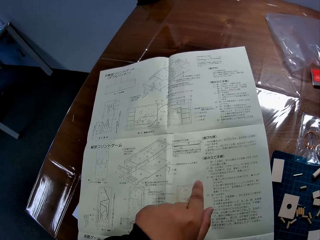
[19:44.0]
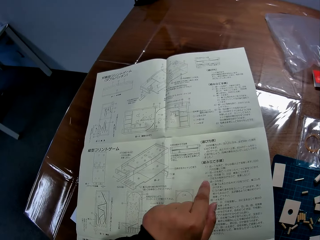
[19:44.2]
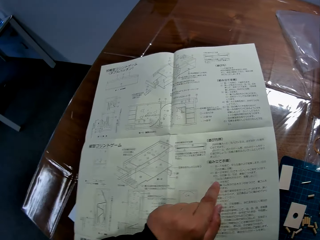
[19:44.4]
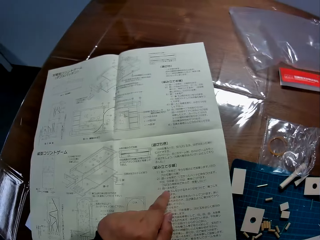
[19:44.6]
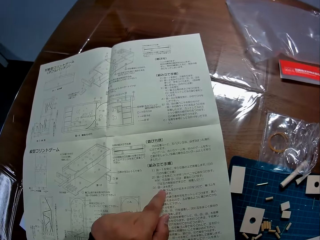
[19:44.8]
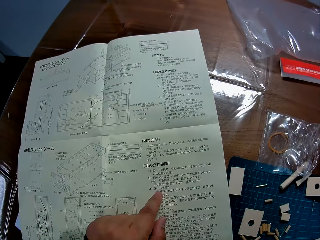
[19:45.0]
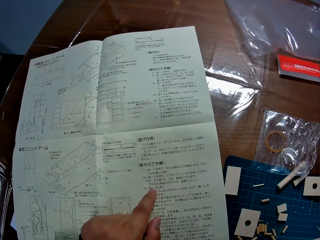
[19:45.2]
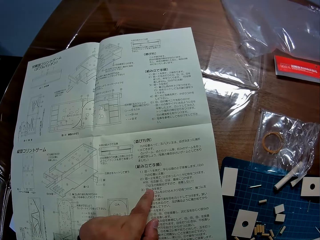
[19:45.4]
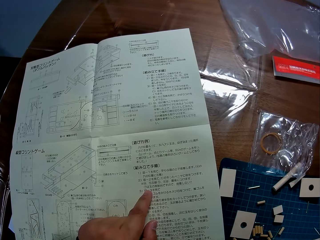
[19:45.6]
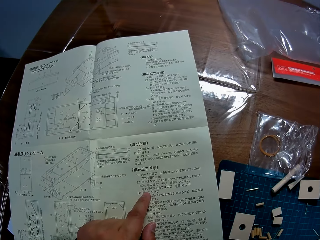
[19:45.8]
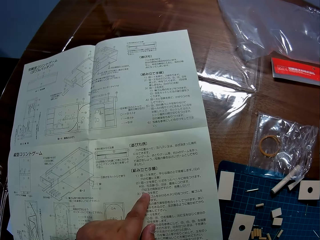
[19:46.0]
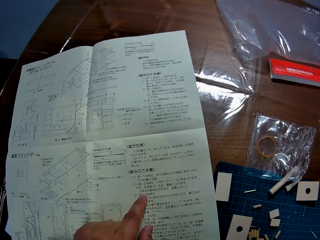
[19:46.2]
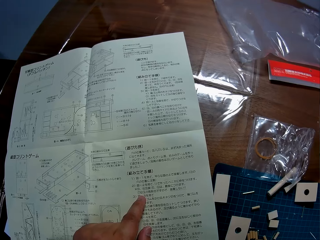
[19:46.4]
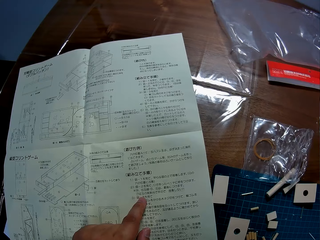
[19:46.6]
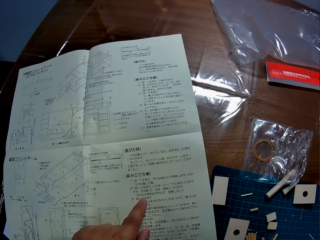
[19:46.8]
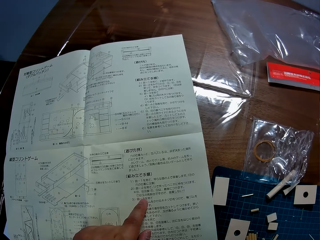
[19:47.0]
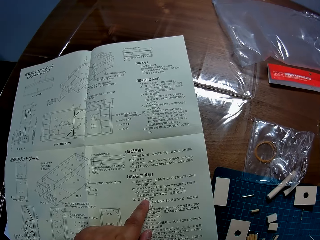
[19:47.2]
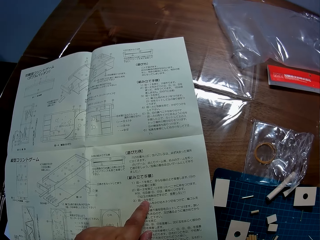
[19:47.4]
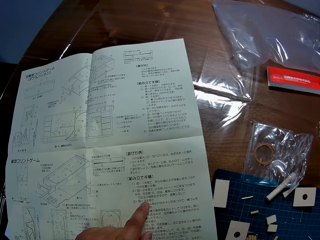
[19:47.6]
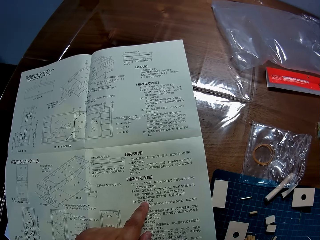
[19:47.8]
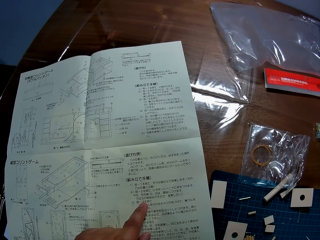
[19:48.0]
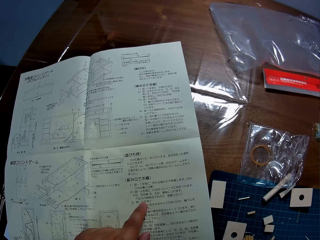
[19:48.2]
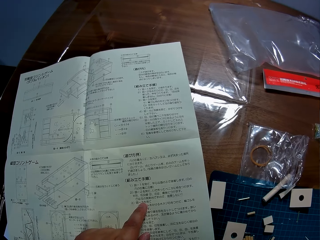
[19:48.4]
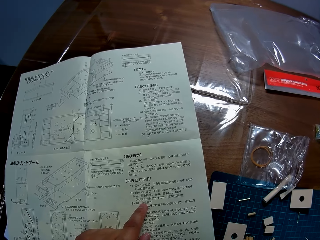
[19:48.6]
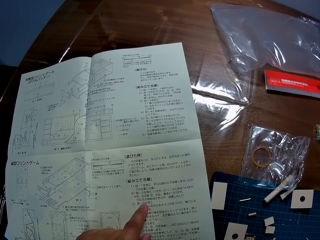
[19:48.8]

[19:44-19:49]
The camera wearer finger-reads the booklet with the left hand.

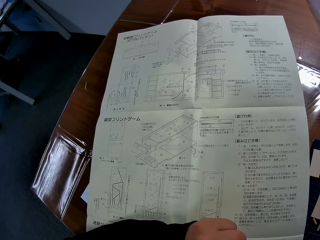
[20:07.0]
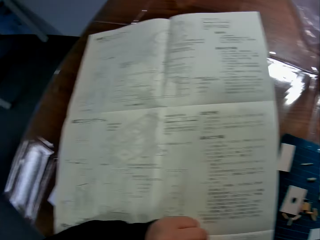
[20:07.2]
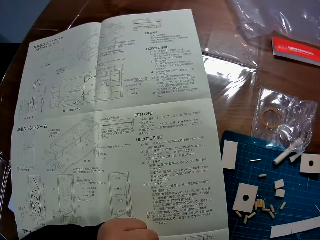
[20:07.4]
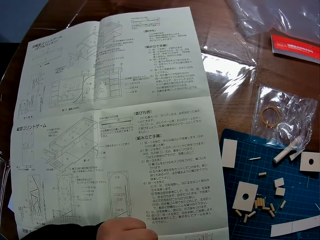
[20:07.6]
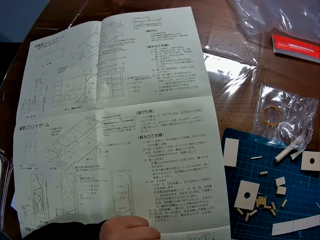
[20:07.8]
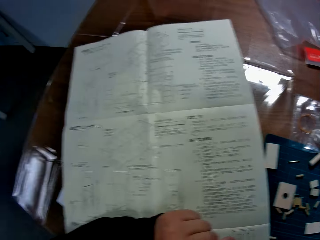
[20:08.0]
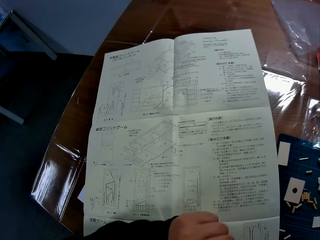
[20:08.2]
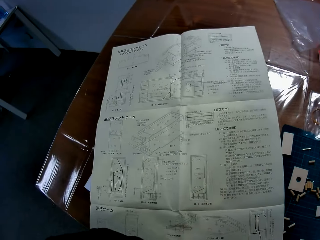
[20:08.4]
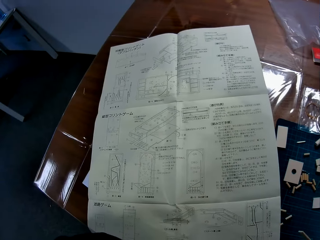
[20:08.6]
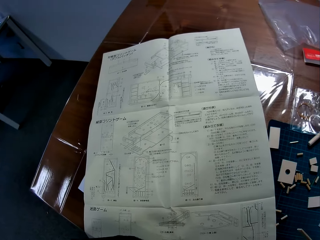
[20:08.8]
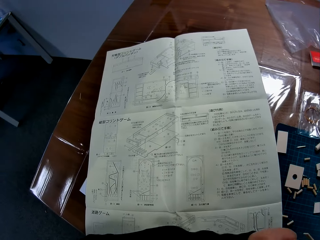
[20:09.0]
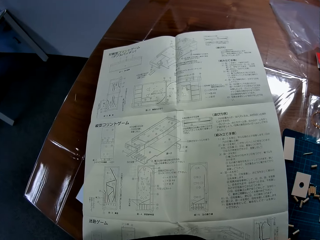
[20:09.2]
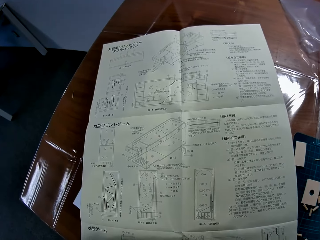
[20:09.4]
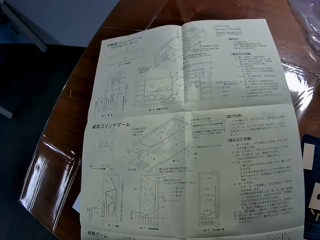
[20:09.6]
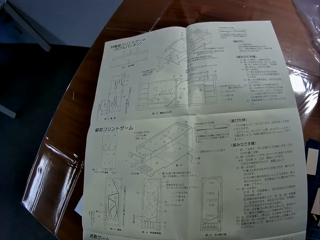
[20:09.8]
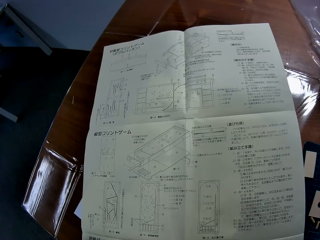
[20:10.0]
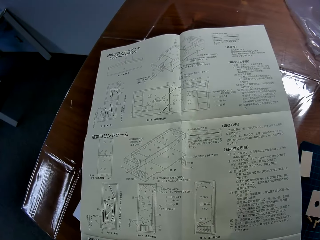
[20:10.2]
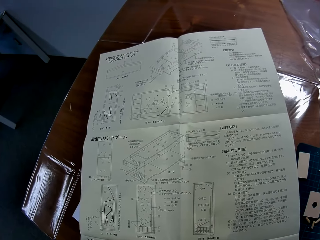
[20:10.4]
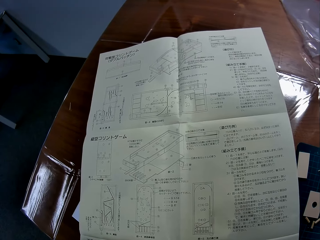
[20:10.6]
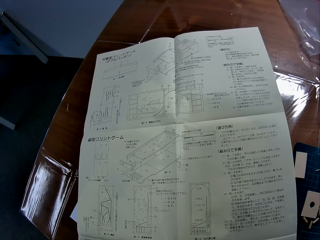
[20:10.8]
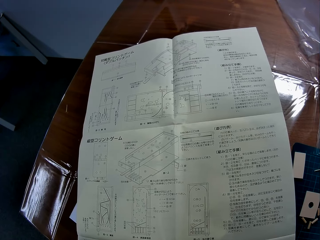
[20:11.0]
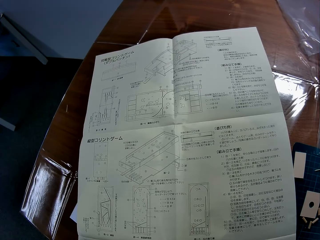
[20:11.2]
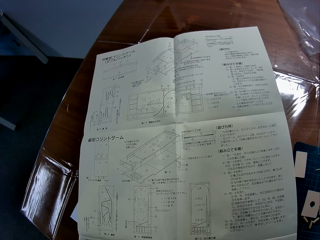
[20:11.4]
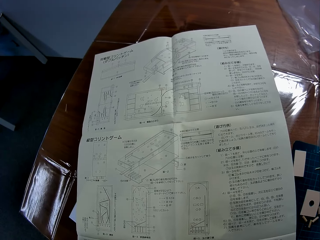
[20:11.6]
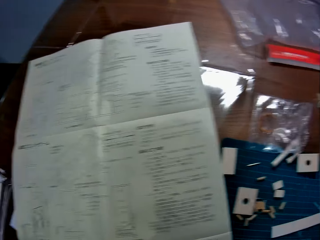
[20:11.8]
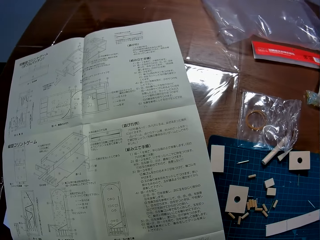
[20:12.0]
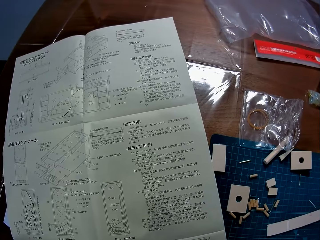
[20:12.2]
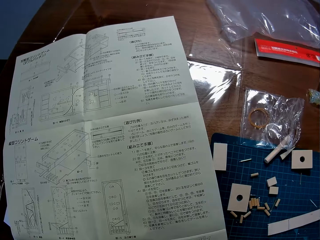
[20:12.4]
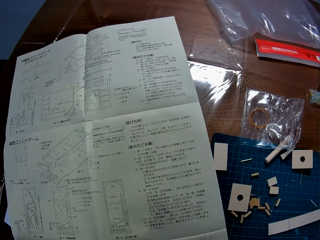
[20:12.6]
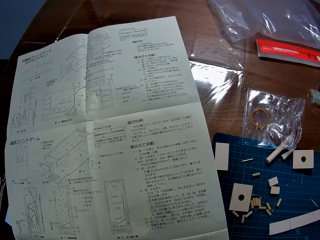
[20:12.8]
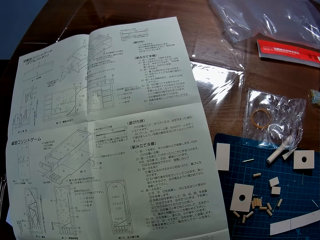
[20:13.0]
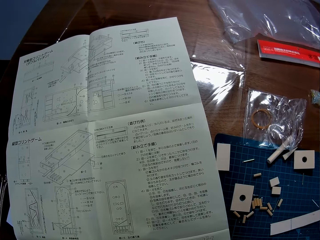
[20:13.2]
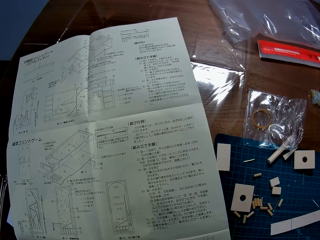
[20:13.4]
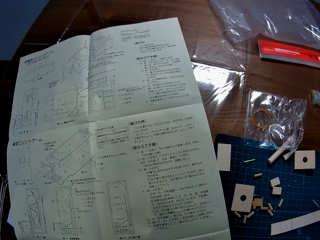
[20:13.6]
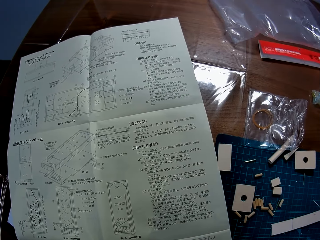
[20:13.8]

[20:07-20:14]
The camera wearer moves the hand off the booklet.

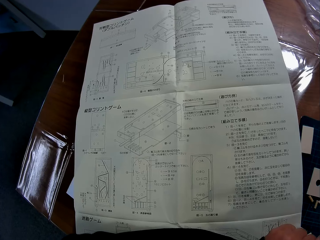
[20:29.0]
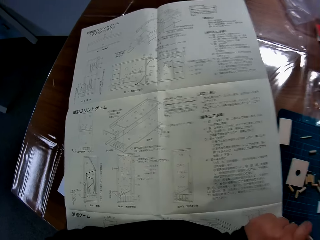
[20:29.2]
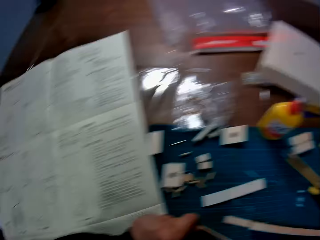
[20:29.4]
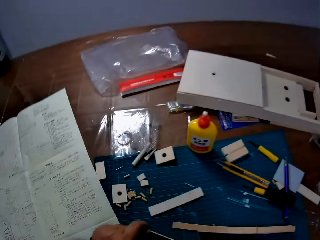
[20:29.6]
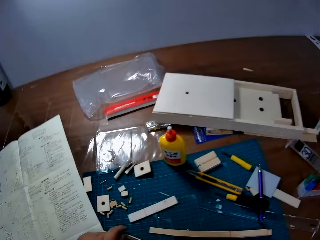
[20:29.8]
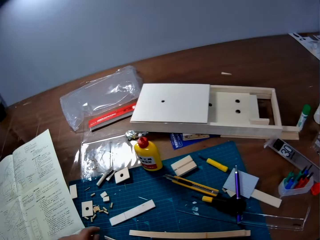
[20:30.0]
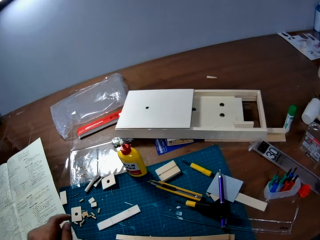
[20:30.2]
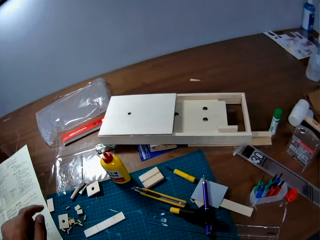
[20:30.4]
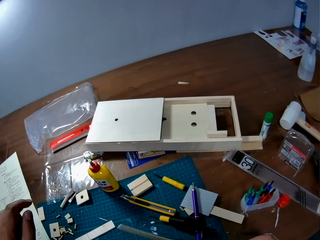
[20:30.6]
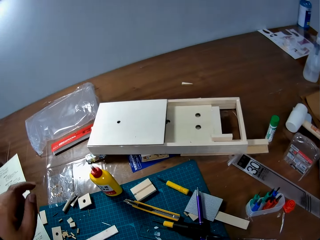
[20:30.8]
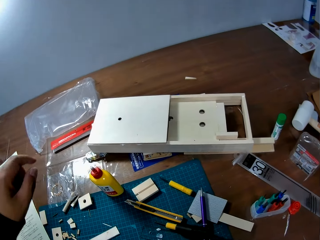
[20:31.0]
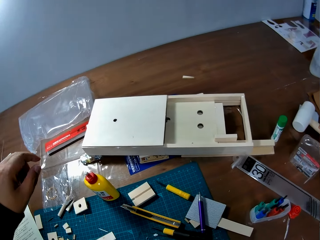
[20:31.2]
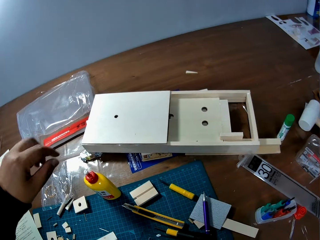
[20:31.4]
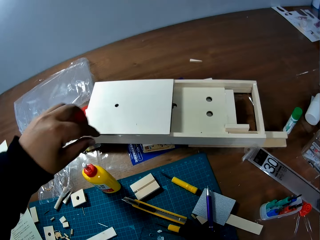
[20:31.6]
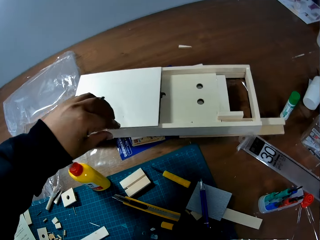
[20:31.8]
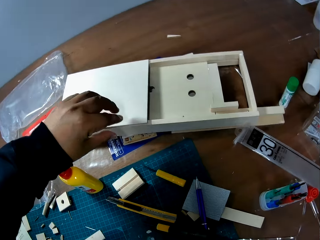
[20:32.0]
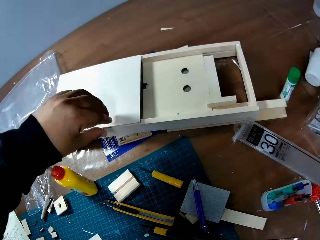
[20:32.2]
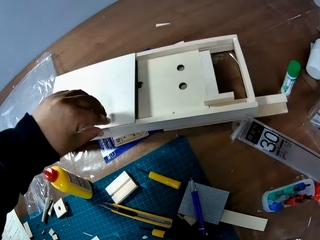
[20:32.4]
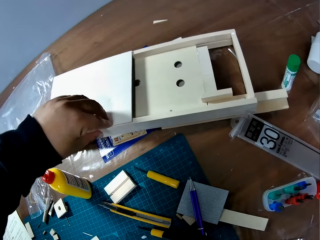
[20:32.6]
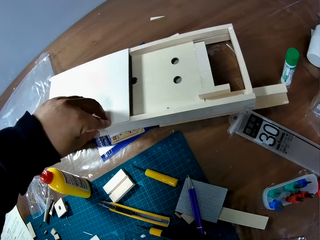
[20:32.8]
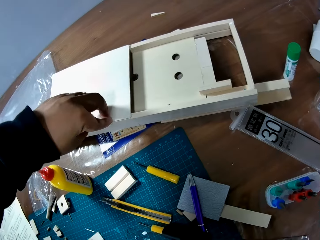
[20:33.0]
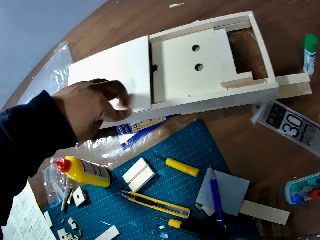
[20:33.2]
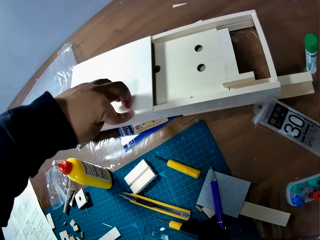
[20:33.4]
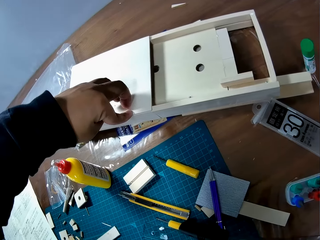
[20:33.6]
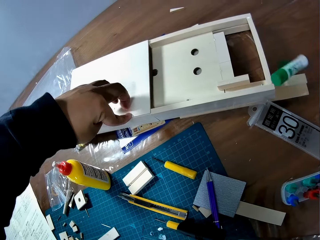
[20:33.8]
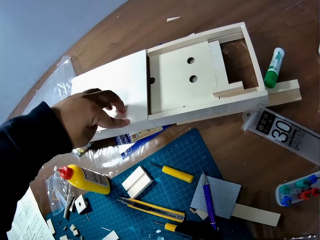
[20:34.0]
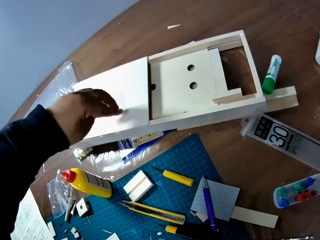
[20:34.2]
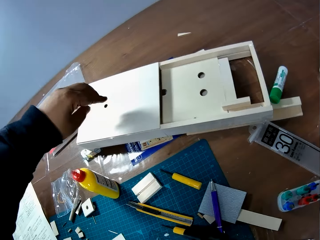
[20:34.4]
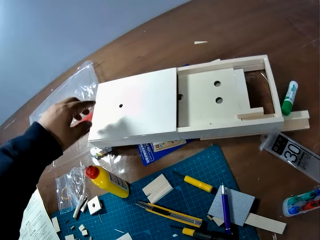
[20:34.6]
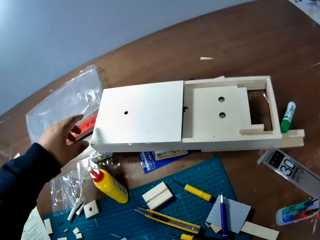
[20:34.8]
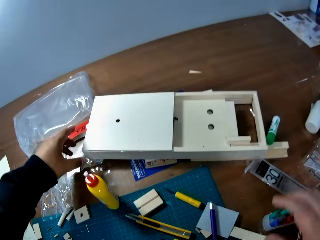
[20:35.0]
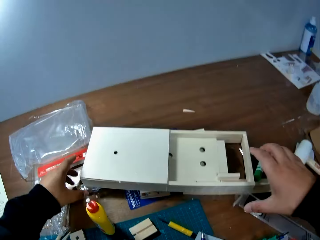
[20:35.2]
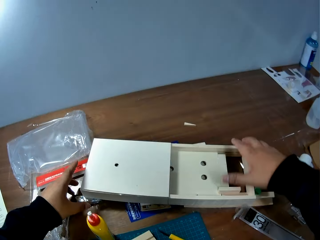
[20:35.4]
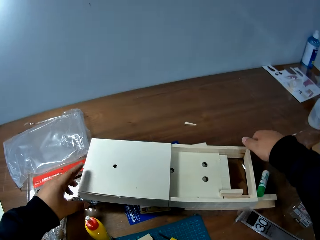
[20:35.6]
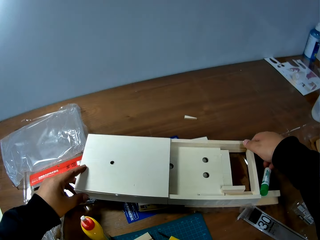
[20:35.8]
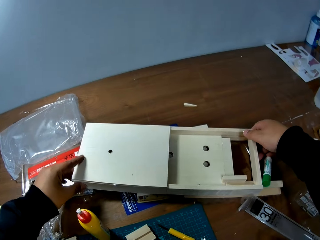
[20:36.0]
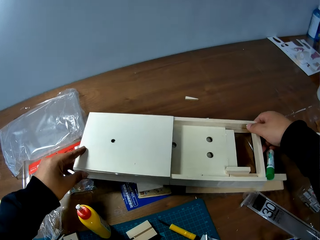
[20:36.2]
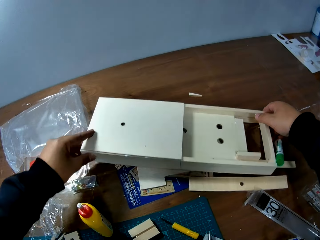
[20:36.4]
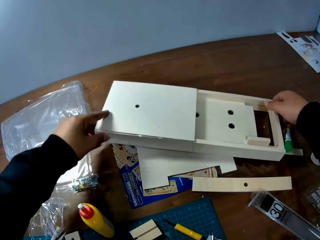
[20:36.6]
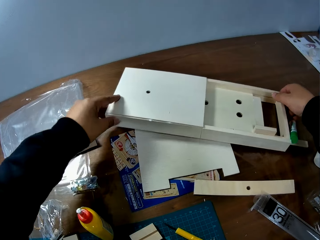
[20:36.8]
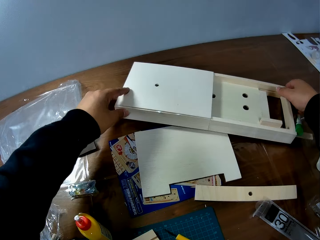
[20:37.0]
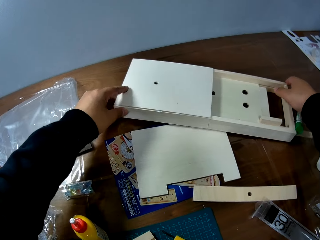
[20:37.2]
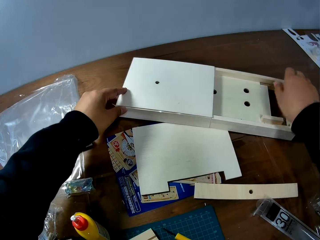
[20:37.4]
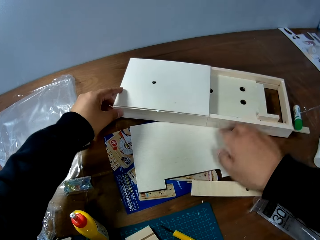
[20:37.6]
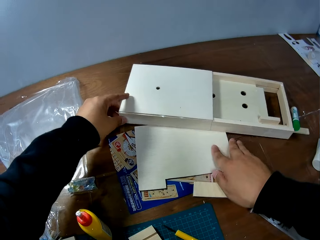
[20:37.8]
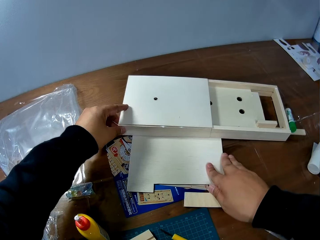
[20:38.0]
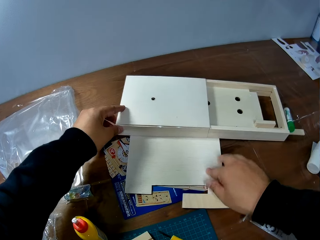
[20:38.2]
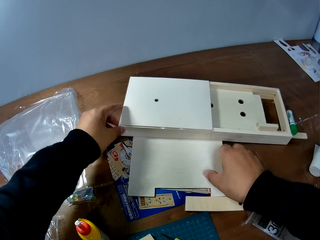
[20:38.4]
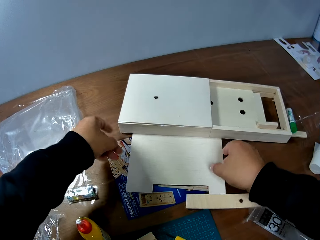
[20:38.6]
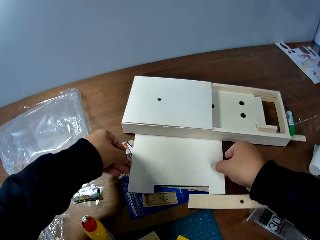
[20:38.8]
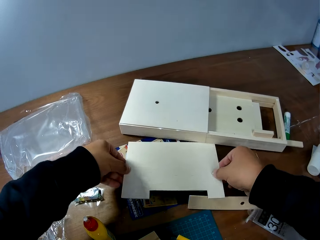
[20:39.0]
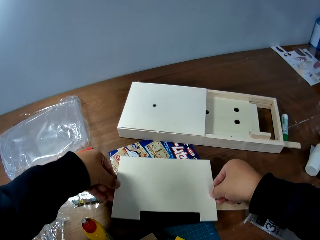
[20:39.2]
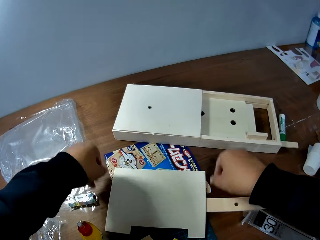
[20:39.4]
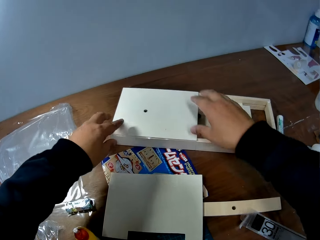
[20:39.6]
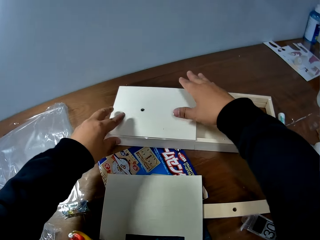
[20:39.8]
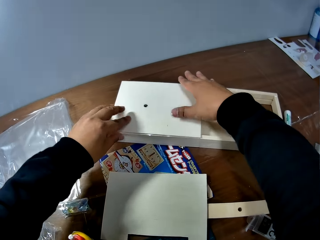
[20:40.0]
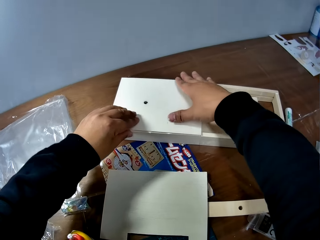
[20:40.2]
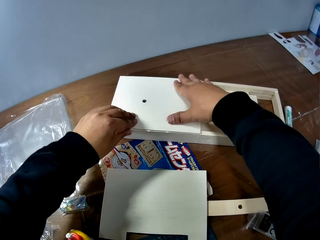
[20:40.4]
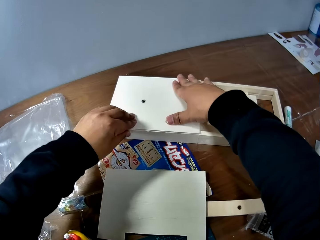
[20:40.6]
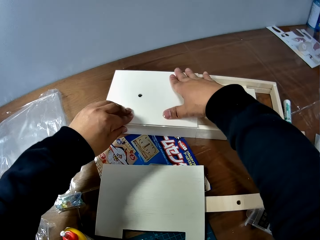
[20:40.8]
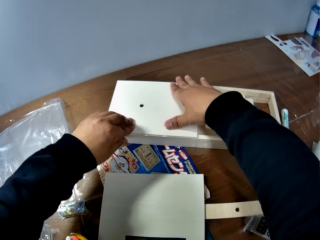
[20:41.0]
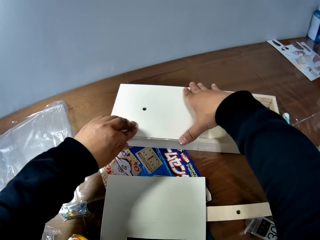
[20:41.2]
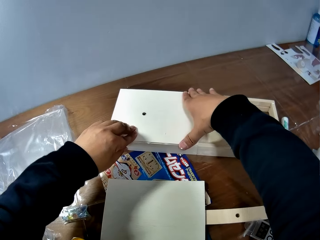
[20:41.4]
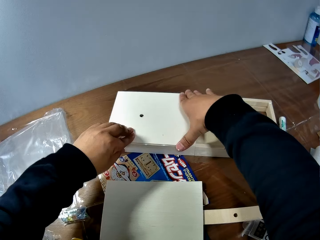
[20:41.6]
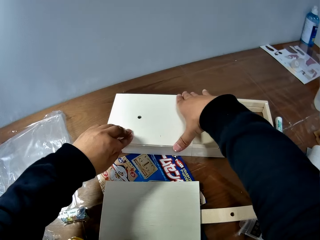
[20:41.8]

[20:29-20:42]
The camera wearer stretches his left hand to the laser-cut wooden box. He presses the edge of the box. He adjusts a part of the wood craft with his left hand. He moves the wood craft forward on the table with both hands. He removes a wood sheet from under the craft. He compresses the top of the laser box with both hands. He adjusts the wood craft with both hands.
